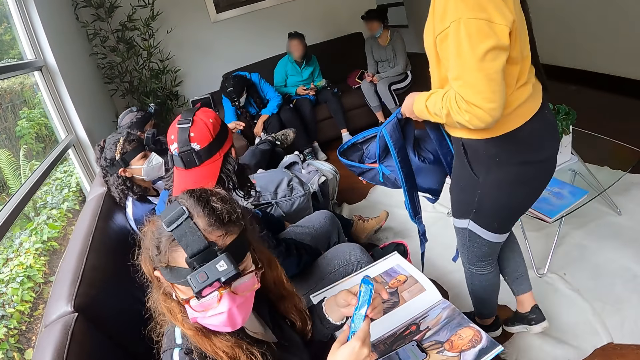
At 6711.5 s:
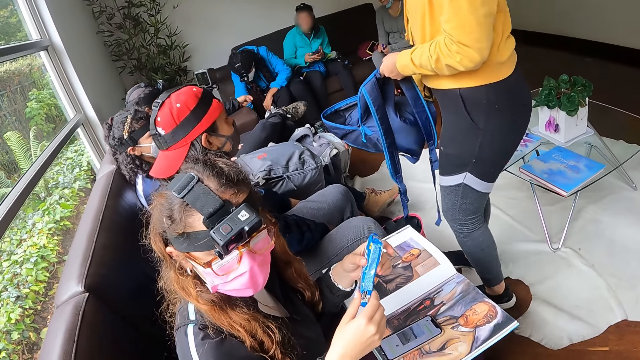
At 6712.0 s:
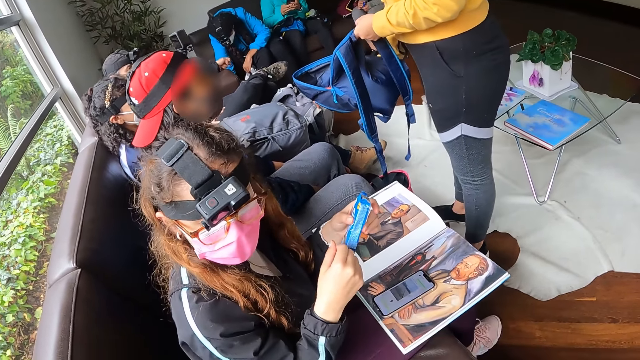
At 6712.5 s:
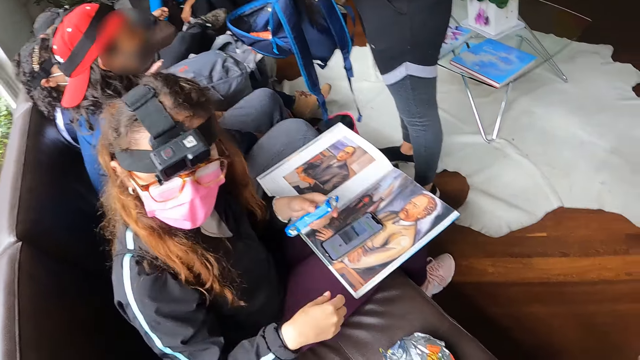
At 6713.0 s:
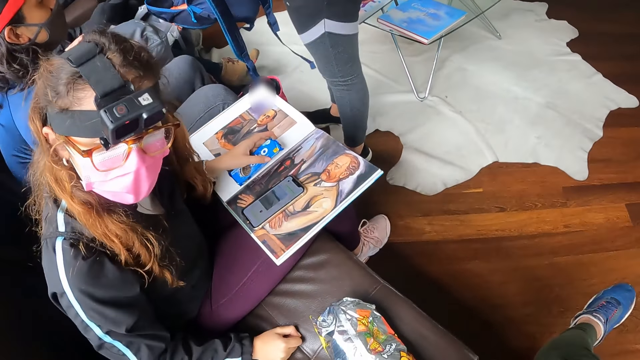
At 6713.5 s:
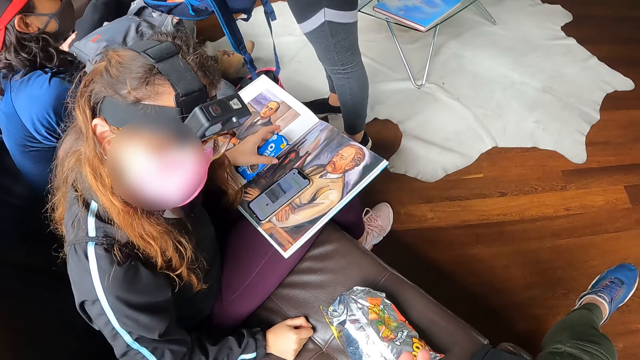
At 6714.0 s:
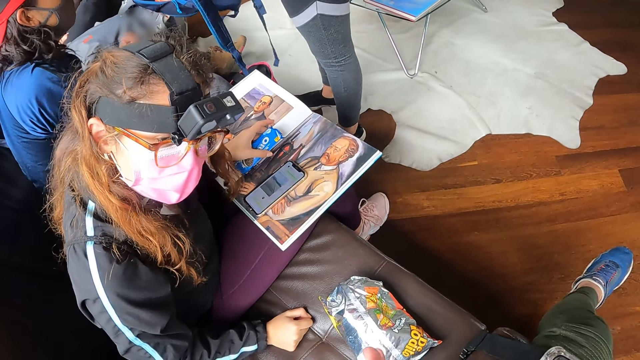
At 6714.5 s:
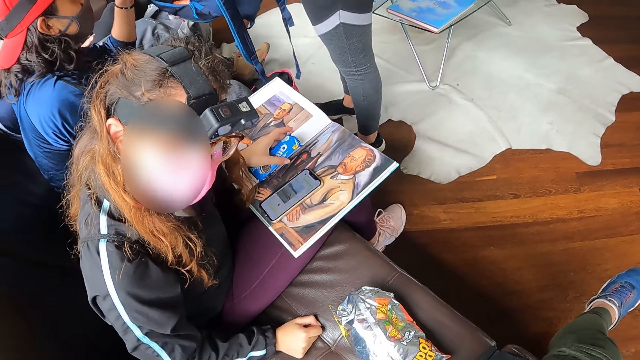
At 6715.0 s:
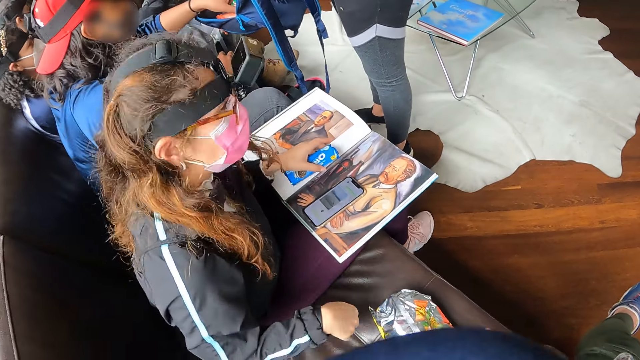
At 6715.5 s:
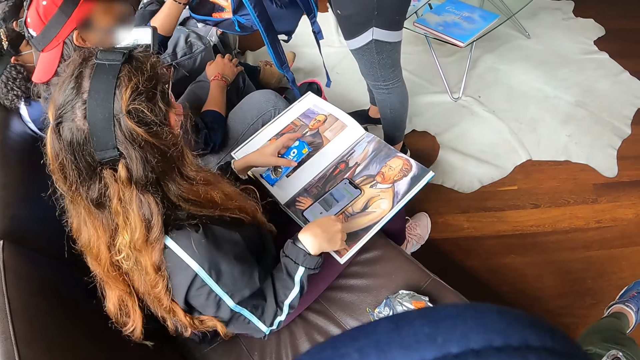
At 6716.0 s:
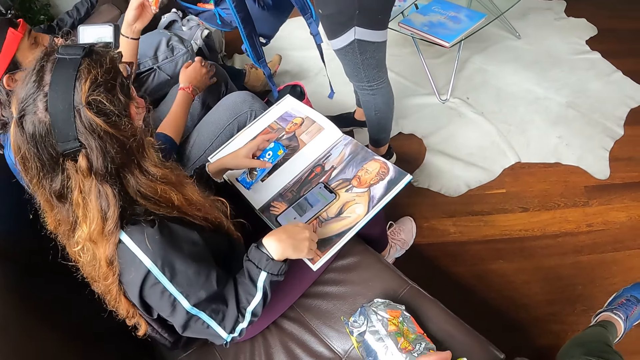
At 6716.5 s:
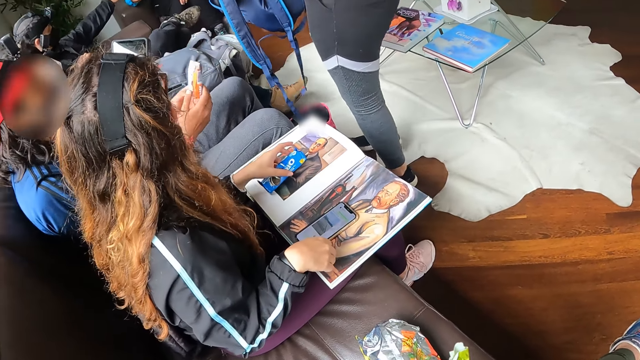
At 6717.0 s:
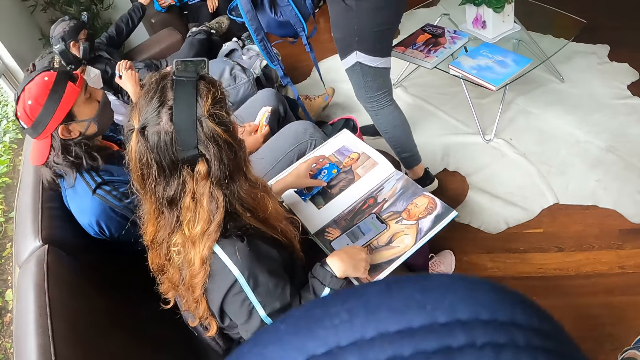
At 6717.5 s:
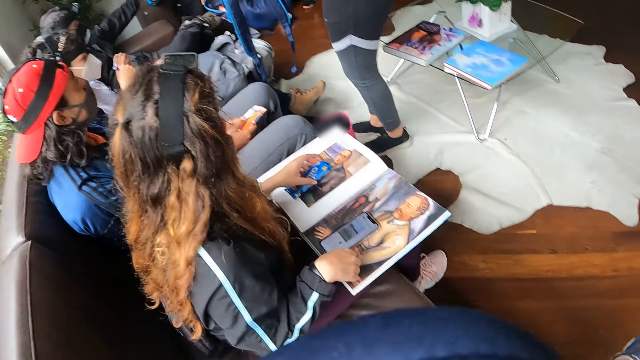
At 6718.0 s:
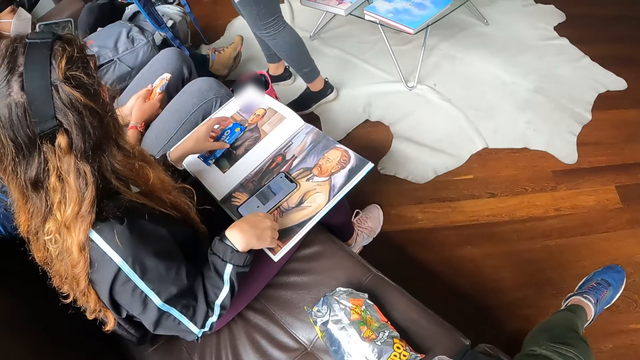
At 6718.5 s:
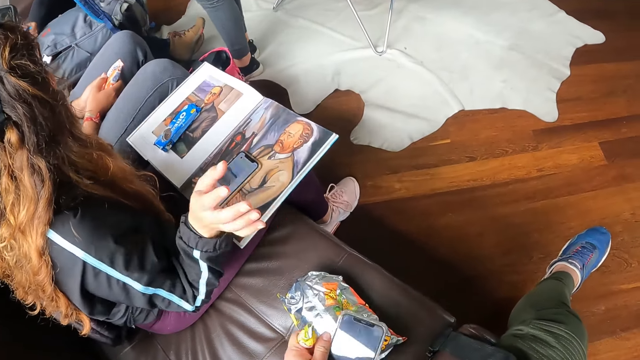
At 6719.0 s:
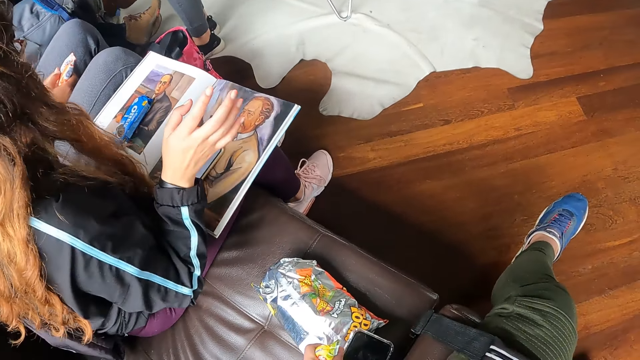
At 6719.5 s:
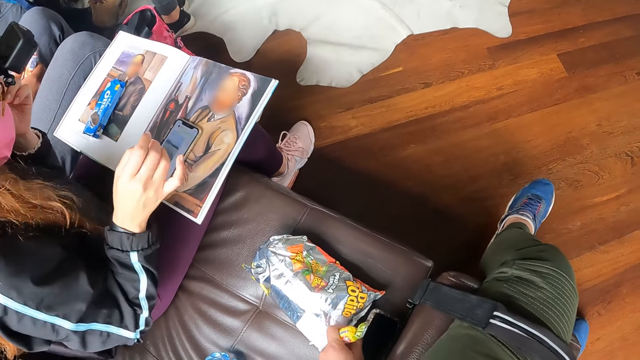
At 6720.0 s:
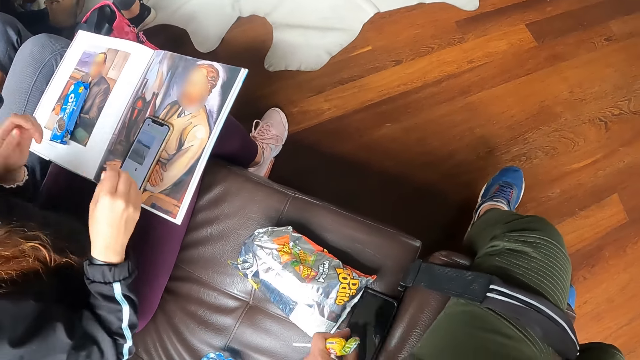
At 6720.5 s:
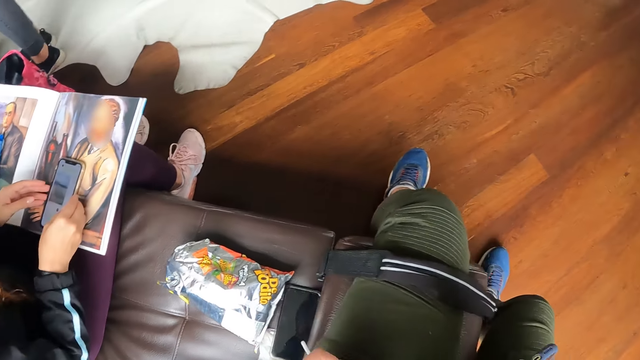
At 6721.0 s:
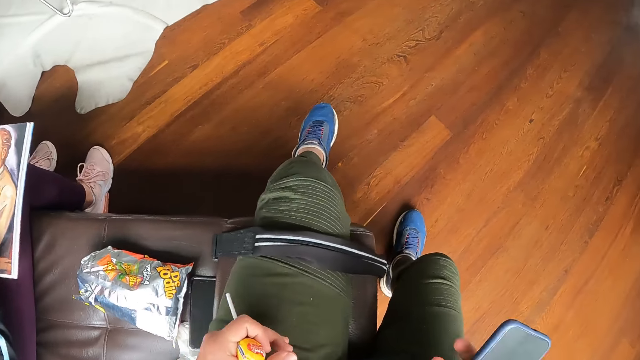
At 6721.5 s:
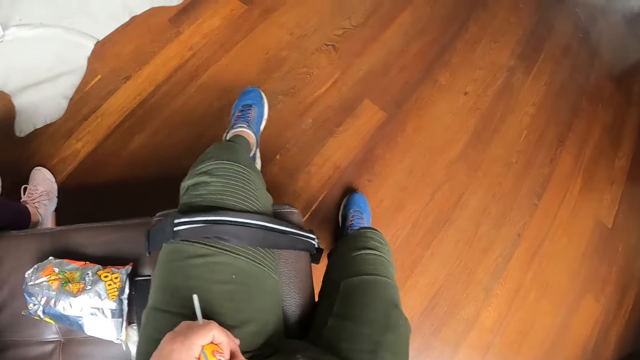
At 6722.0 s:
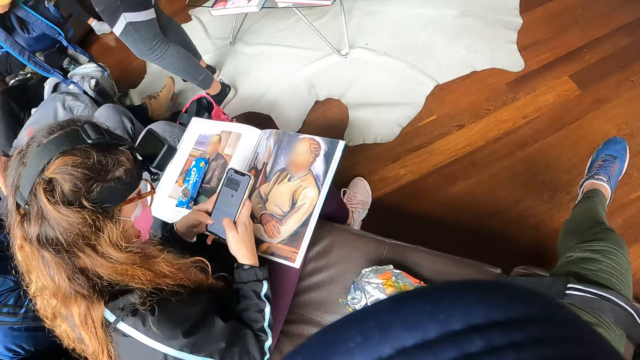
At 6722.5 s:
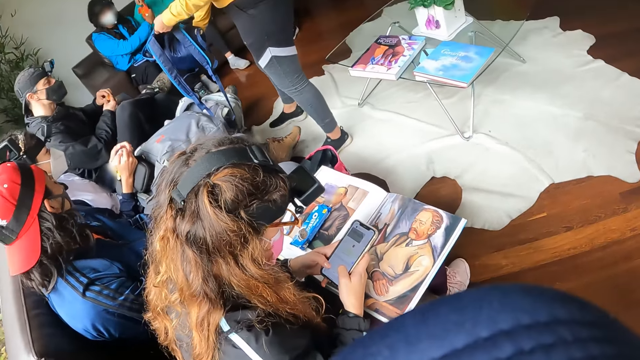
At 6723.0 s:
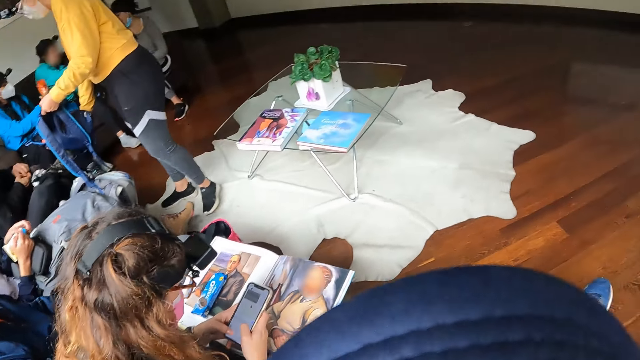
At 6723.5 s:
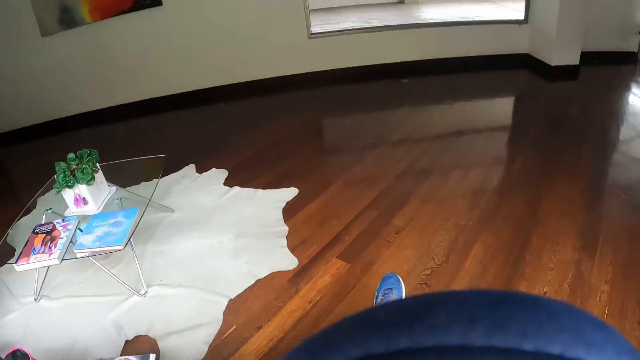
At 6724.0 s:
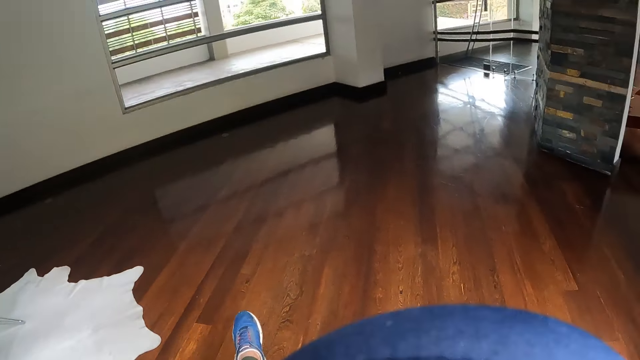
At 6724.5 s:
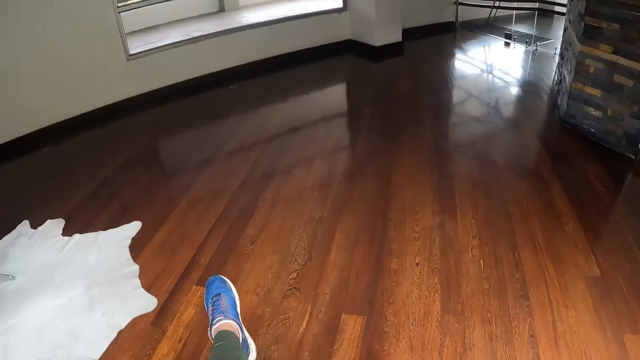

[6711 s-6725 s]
A woman interacts with another woman. The other woman shares a sachet in the bag. The first woman drops the biscuit on the book with her left hand. She picks up the mobile phone from the book with both hands. The camera wearer stares around the room.

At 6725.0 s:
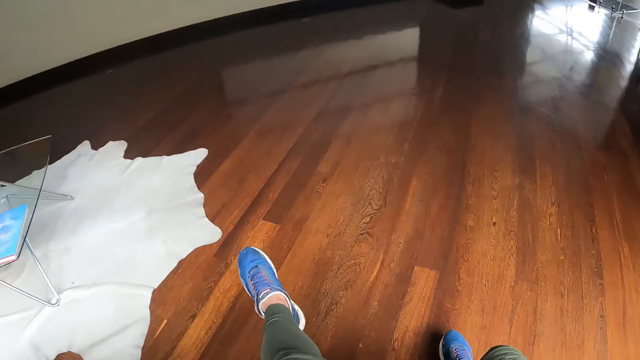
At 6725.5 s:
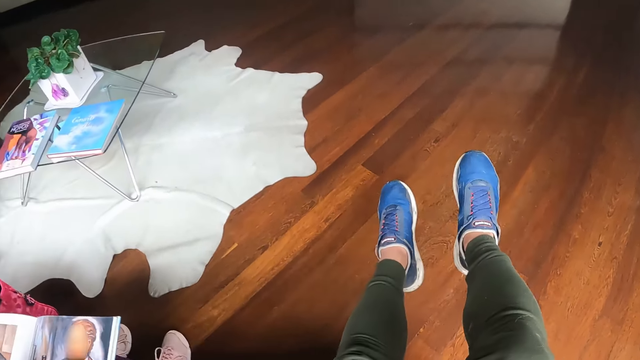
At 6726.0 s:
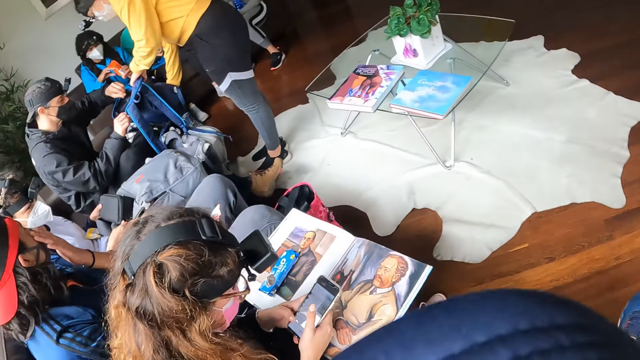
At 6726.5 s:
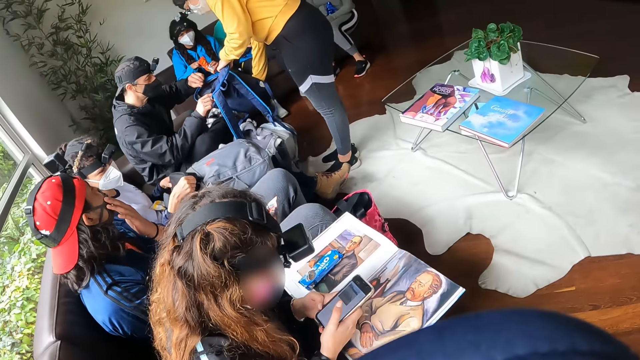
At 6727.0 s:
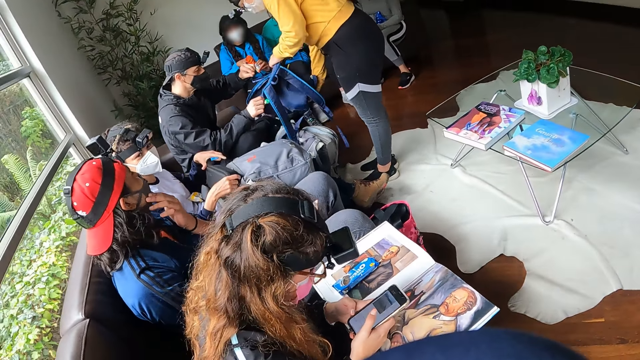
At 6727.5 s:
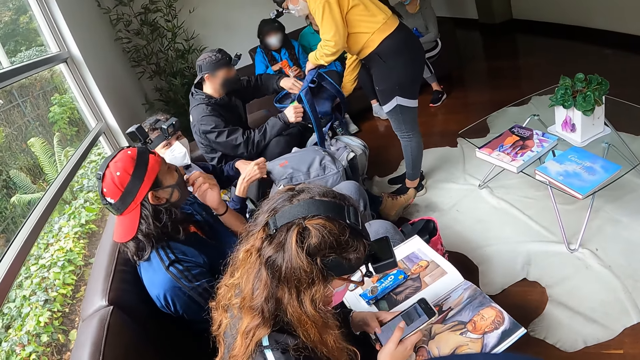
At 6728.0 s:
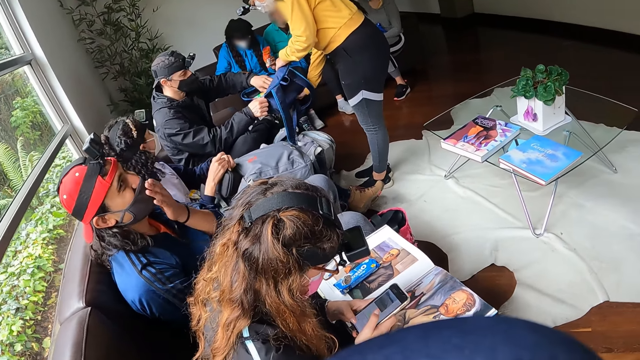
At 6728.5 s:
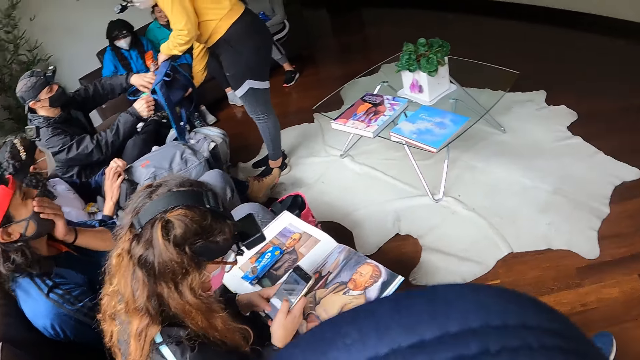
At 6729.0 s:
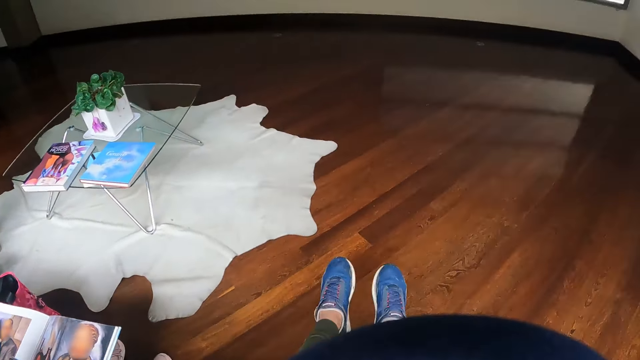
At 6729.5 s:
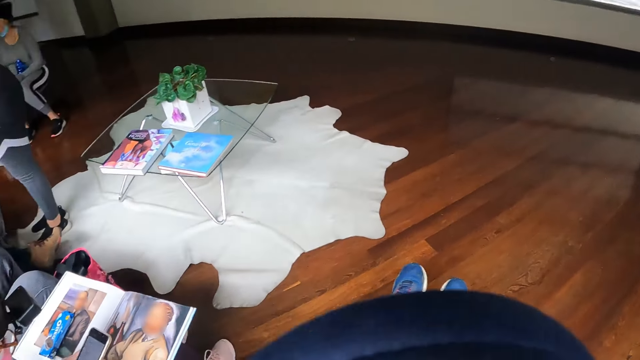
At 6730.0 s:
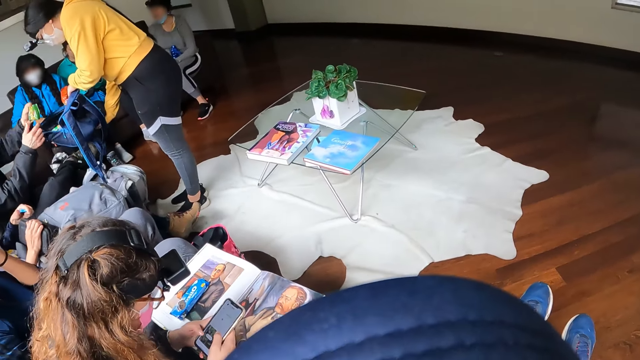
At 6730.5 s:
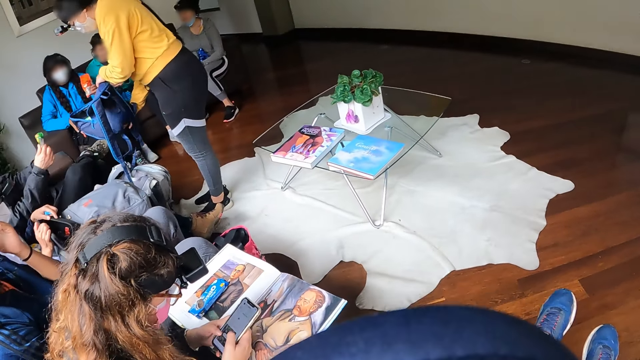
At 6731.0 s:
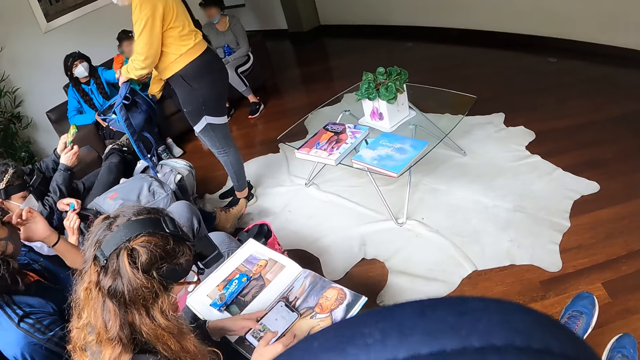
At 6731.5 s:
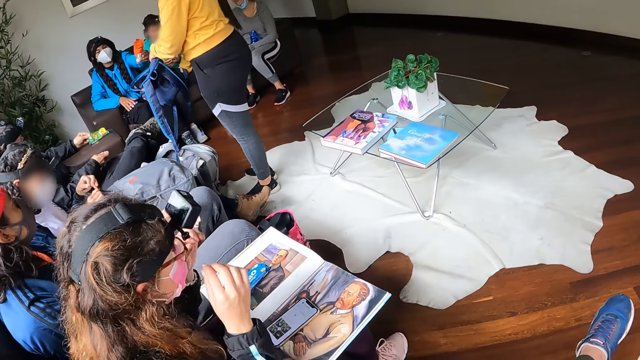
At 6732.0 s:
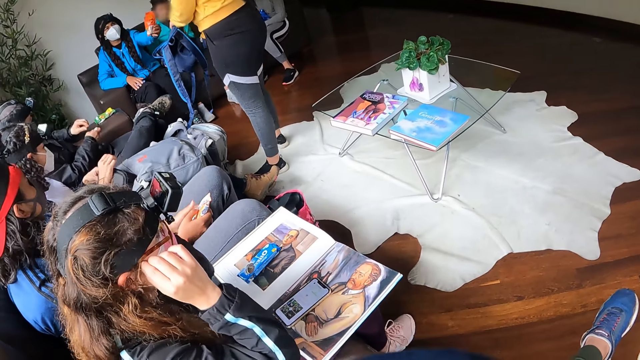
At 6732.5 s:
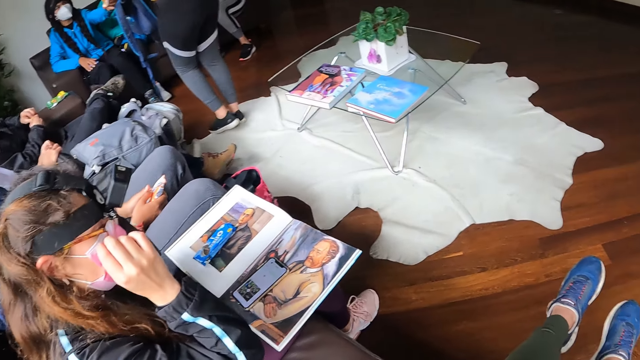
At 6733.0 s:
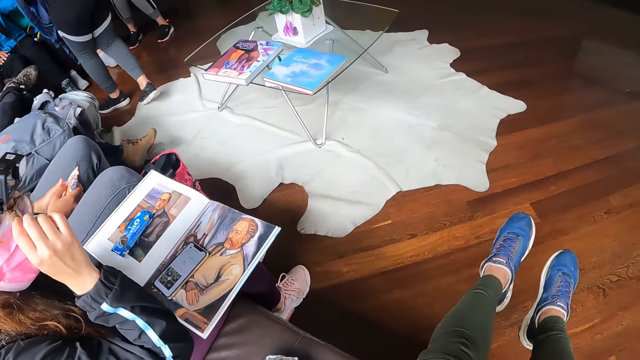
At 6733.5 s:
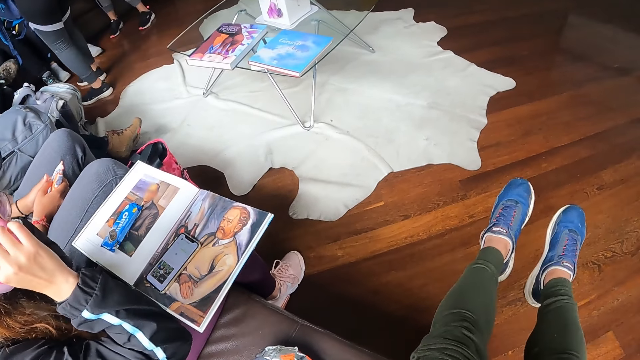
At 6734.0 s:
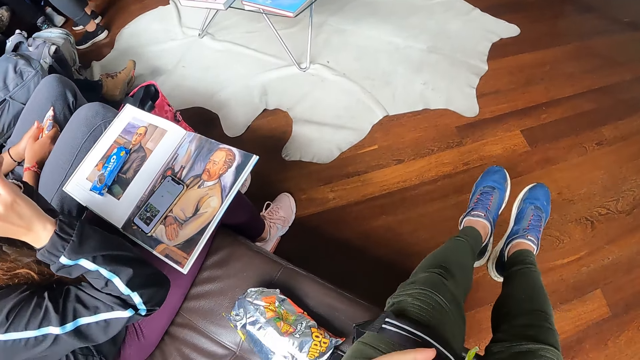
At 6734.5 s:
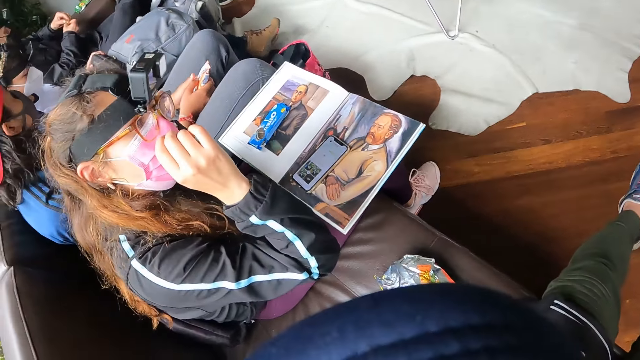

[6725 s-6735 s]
The woman pulls her nose mask with both hands.
